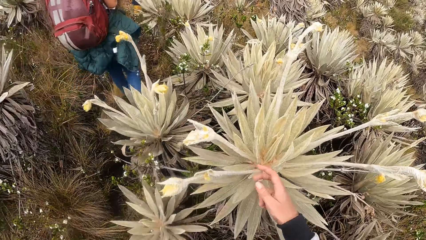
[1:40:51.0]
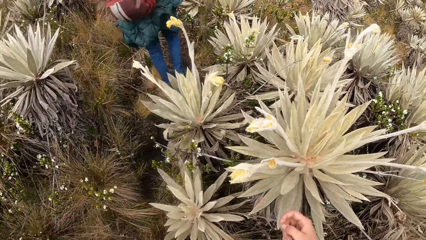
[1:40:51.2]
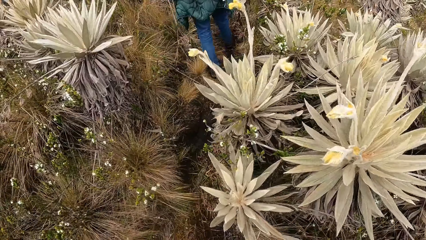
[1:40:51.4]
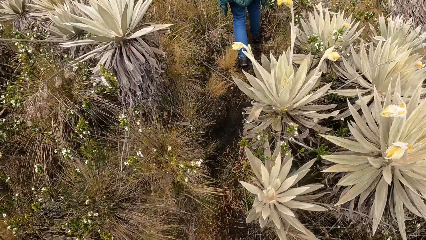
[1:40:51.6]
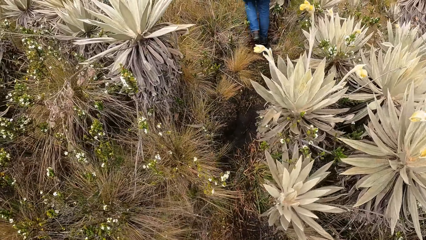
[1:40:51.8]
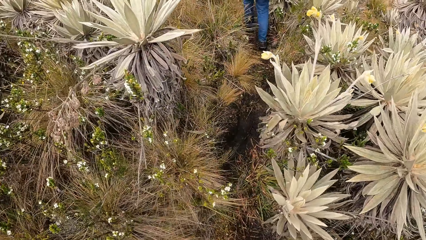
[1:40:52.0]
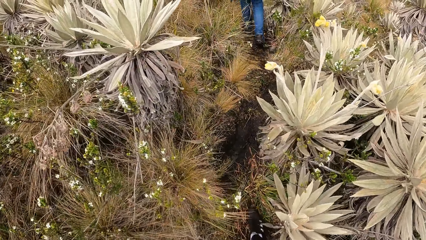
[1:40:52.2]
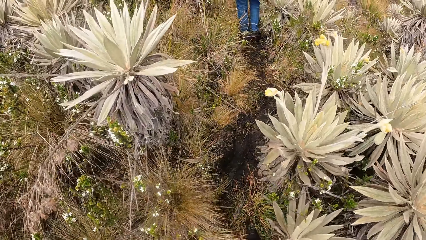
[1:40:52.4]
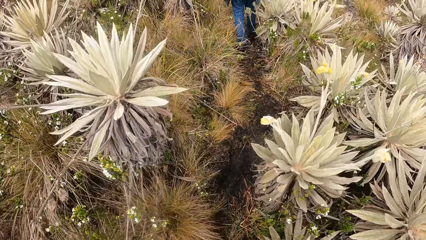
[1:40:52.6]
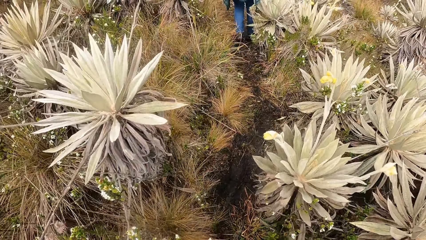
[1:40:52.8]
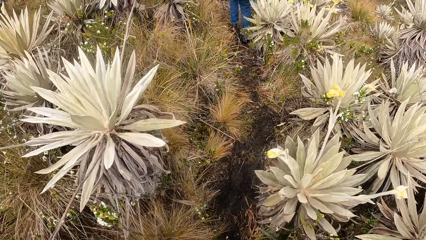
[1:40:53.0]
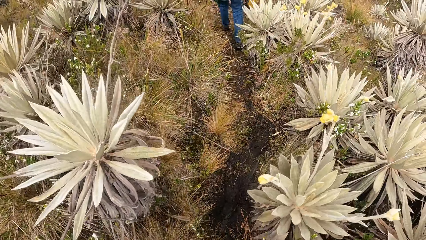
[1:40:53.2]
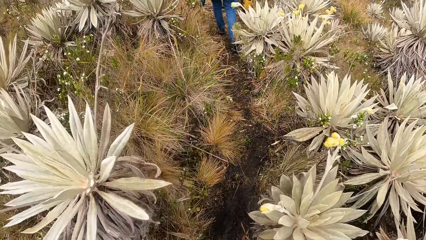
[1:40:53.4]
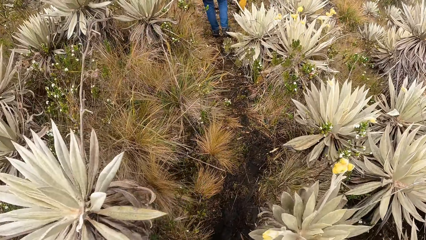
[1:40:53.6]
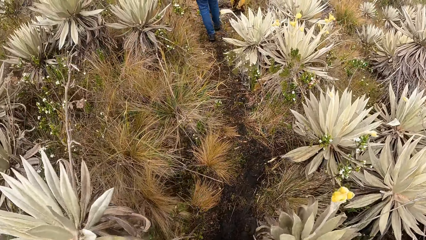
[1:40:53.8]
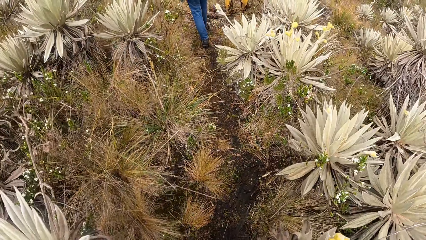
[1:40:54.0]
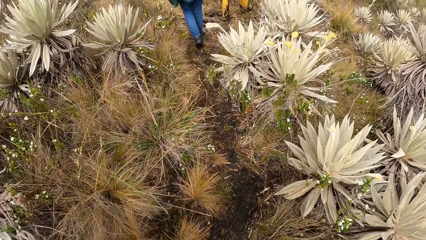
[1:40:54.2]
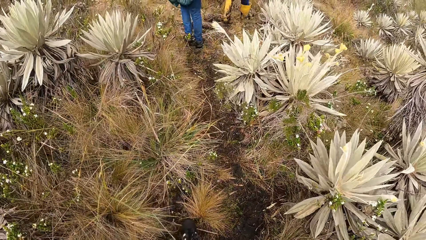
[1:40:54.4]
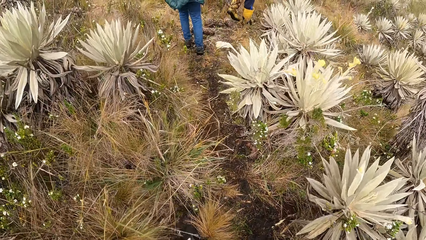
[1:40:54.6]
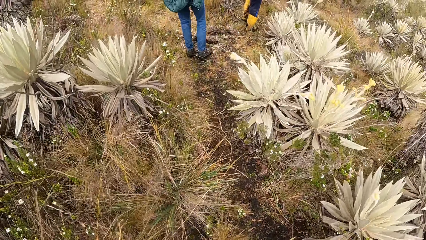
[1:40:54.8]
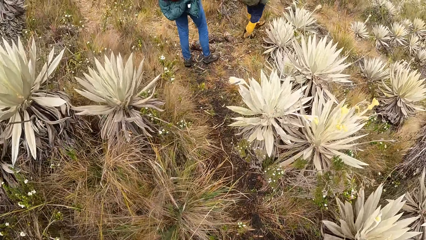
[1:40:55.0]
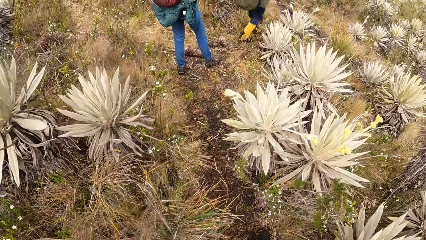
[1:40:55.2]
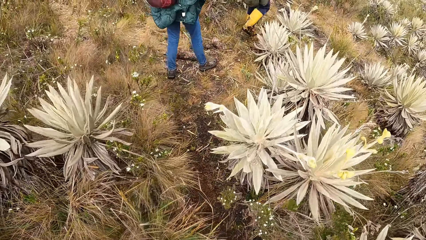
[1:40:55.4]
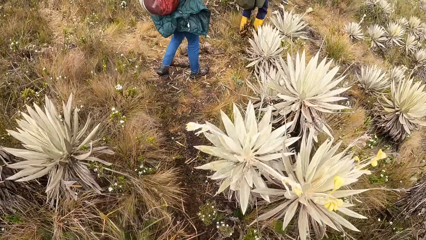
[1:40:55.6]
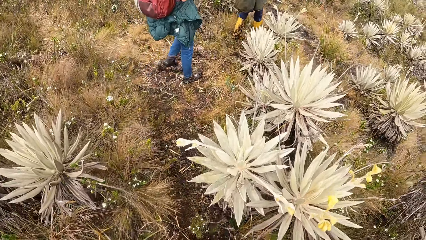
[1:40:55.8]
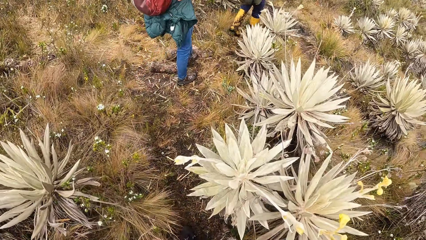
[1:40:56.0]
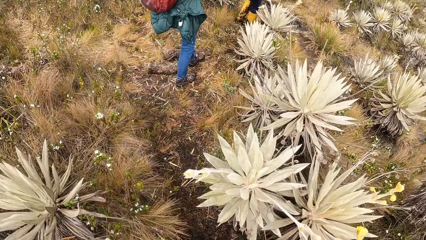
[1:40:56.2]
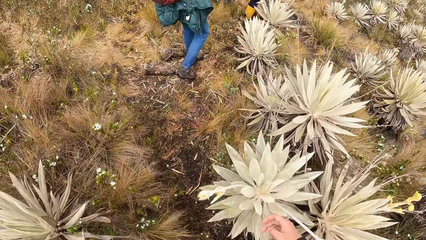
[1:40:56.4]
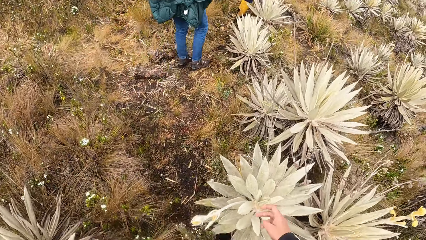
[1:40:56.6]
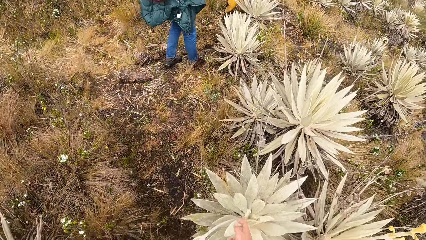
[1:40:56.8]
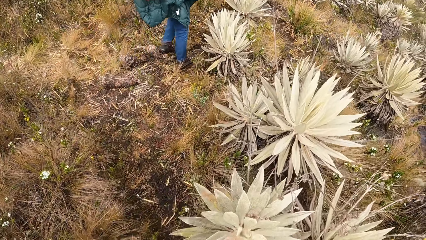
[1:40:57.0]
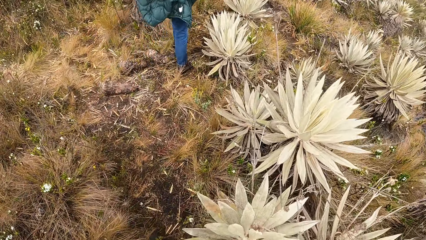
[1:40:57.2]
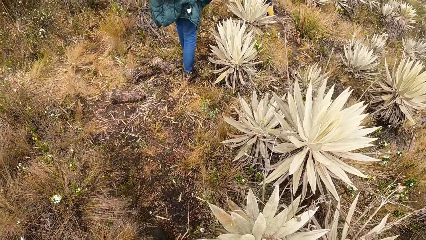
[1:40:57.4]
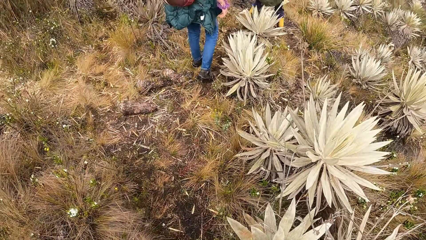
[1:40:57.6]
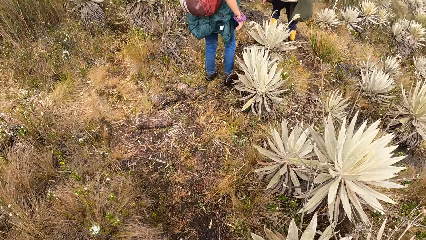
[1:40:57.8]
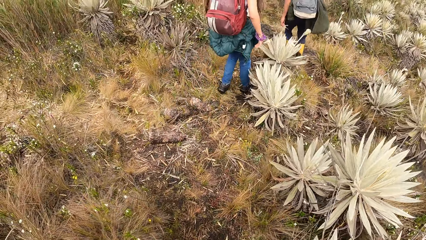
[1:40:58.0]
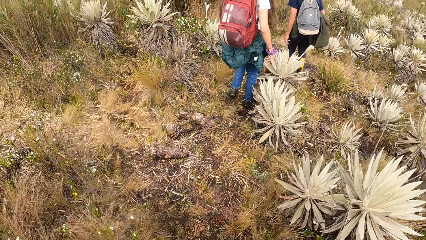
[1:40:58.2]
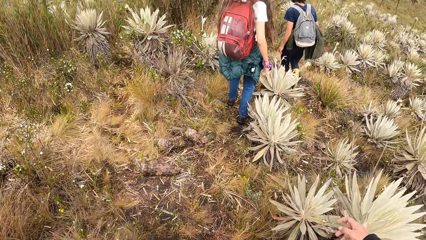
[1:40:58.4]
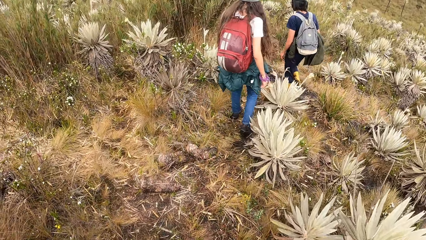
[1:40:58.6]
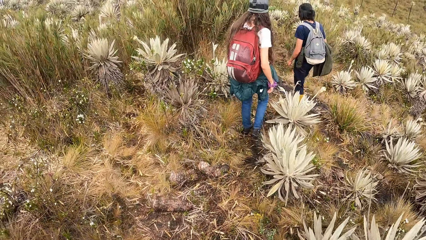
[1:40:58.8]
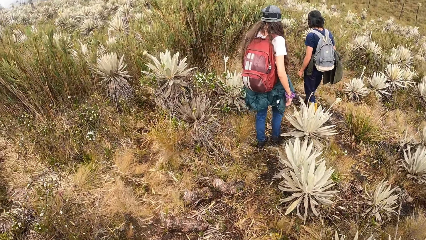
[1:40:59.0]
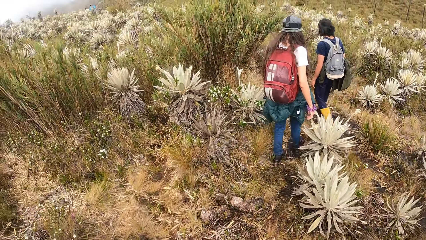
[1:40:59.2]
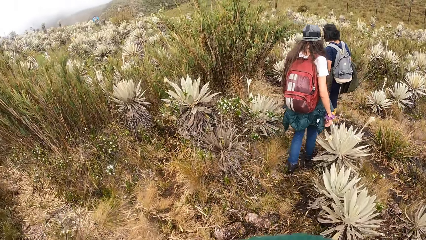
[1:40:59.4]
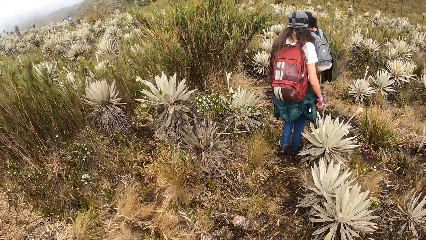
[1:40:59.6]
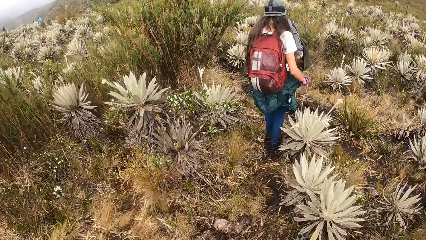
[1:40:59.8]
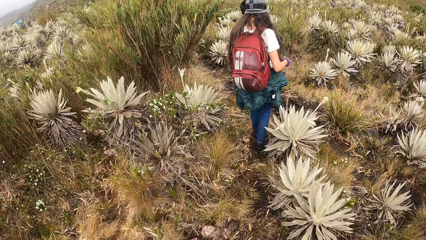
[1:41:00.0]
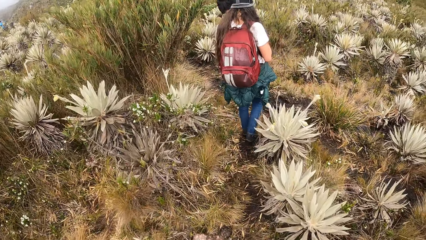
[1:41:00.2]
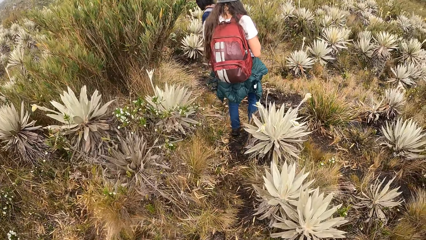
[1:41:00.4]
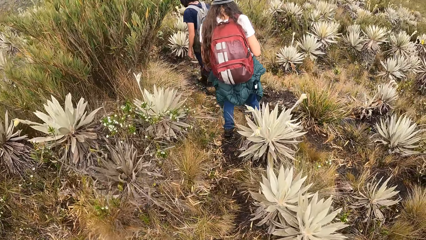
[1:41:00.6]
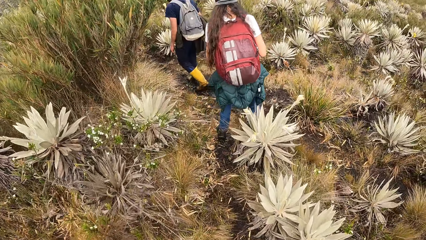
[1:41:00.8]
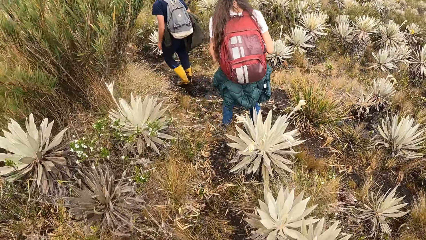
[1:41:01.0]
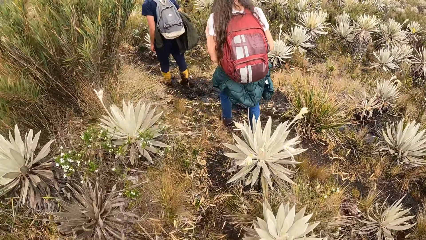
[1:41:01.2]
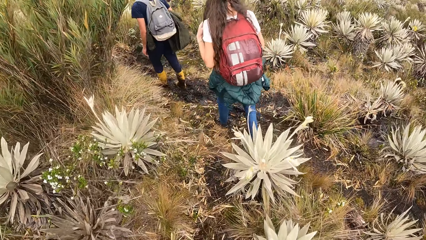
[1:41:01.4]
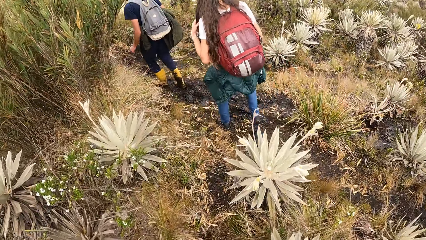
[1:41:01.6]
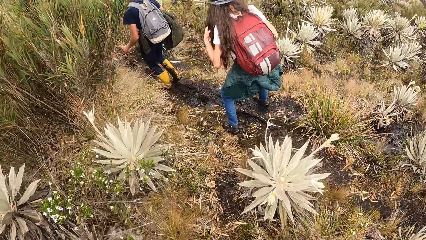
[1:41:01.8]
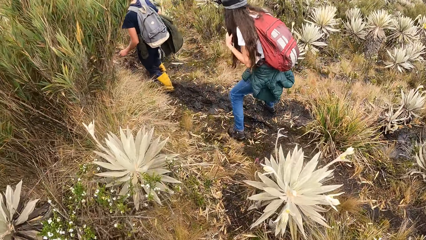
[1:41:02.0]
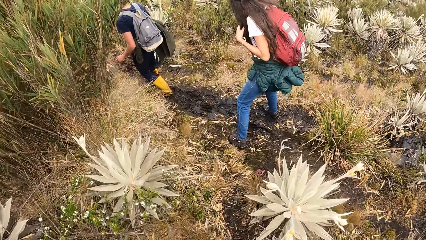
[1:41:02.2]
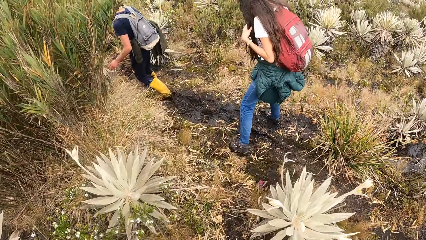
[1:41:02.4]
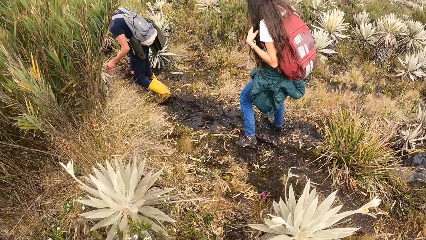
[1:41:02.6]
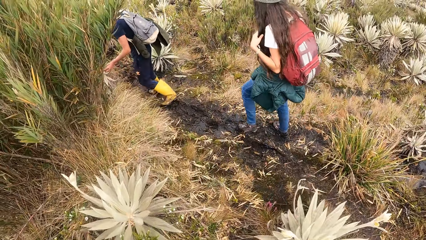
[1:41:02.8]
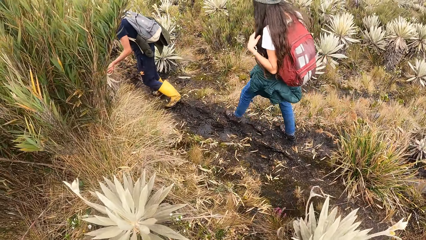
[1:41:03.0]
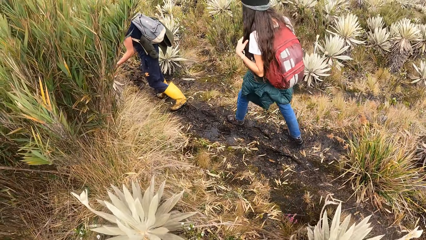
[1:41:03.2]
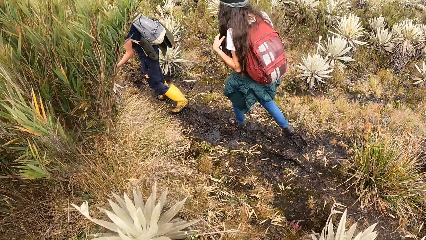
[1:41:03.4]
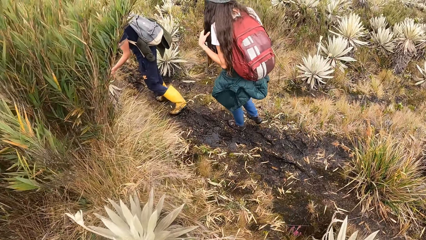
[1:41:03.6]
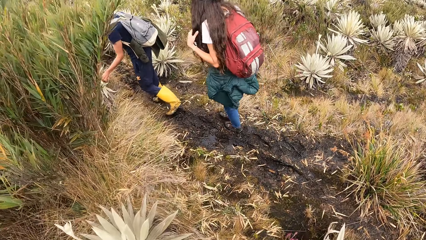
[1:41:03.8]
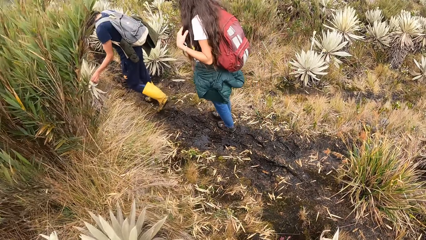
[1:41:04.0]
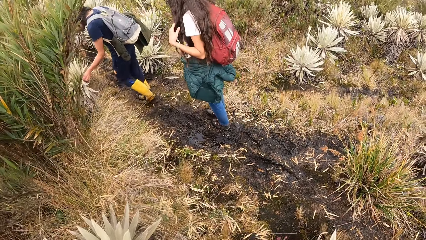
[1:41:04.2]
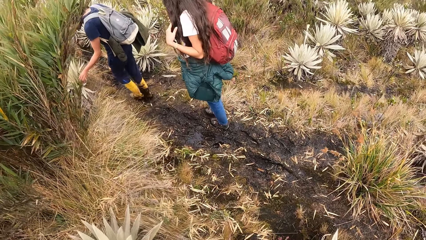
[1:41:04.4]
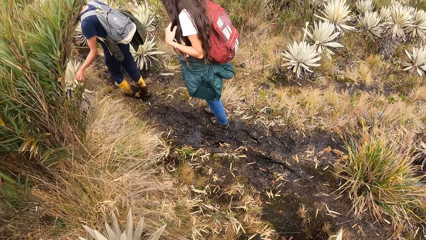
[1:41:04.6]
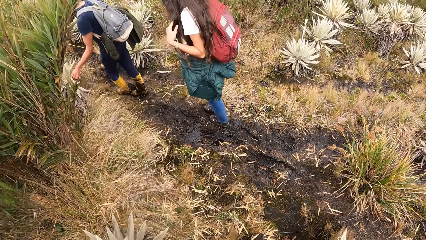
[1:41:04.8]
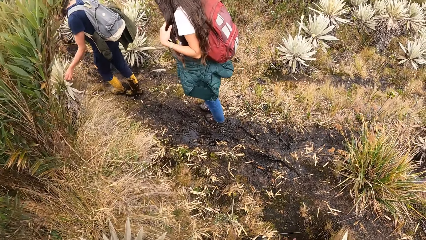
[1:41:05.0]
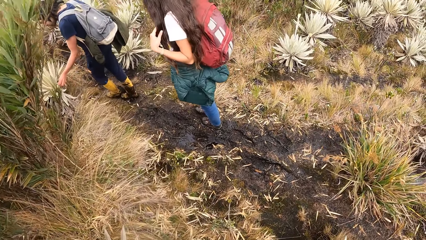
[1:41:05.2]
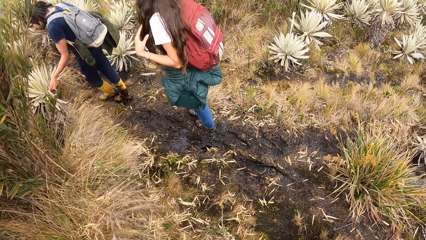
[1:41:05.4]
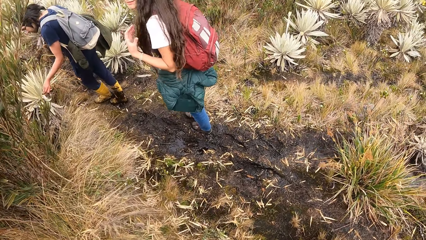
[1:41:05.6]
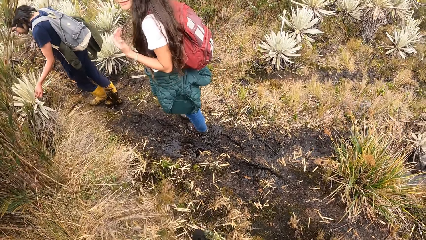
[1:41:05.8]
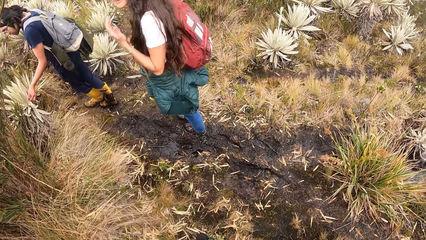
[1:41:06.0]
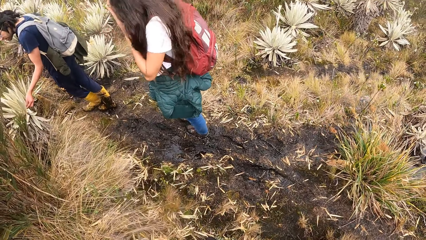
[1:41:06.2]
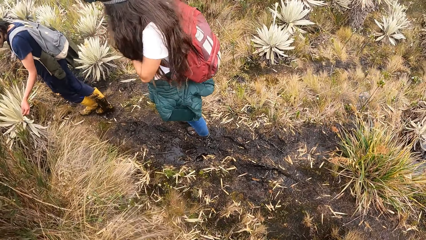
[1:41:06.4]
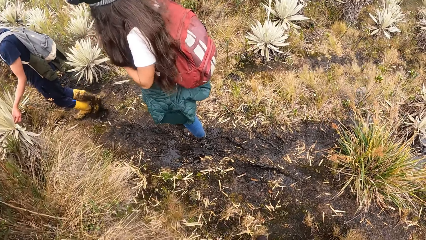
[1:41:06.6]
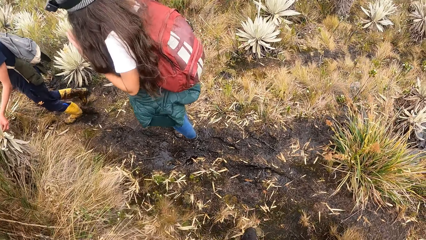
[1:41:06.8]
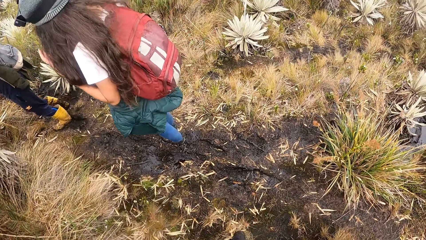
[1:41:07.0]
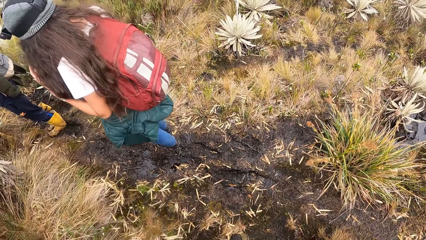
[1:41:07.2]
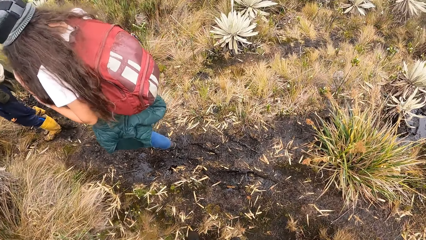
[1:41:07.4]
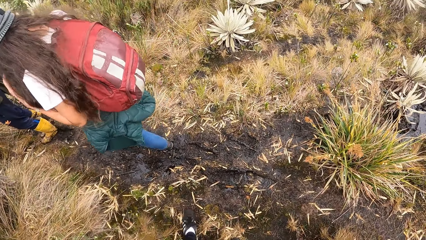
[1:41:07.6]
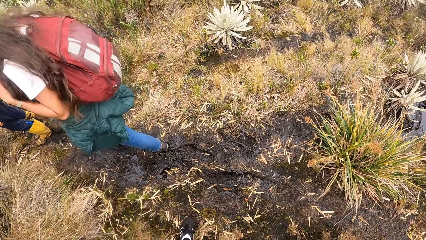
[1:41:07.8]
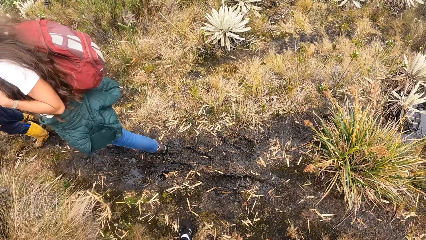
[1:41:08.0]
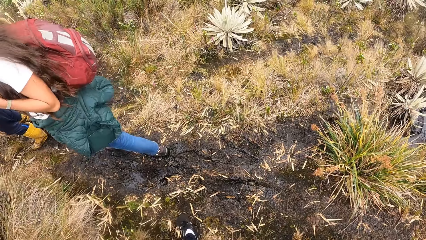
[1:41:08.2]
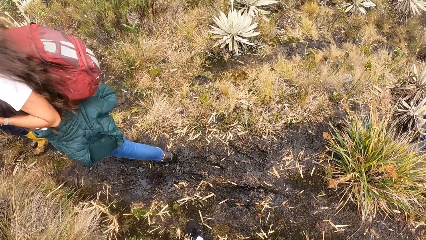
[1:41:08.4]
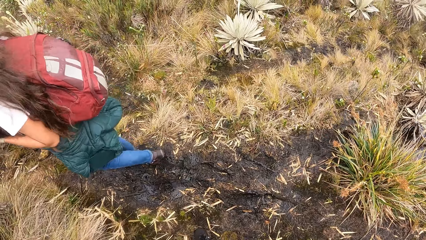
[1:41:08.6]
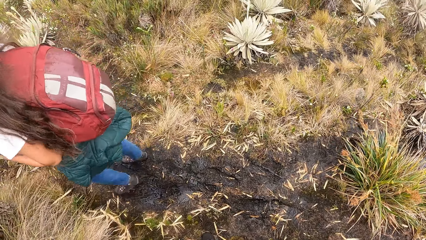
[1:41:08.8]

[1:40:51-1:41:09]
The camera wearer walks down the pathway in the field. The man walks down the pathway in the field. The camera wearer walks on a trail. The man touches a plant on the ground with his left hand. The woman interacts with the camera wearer.
